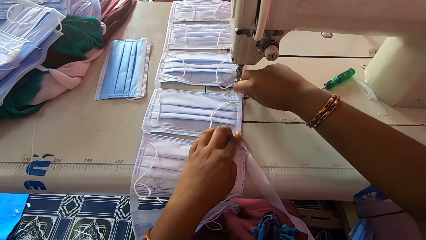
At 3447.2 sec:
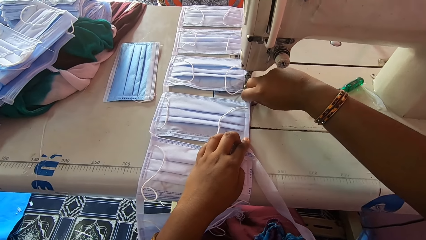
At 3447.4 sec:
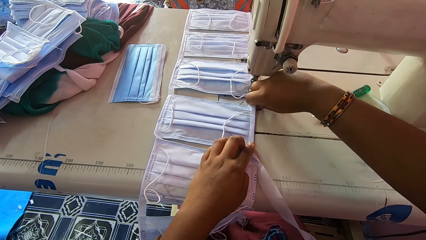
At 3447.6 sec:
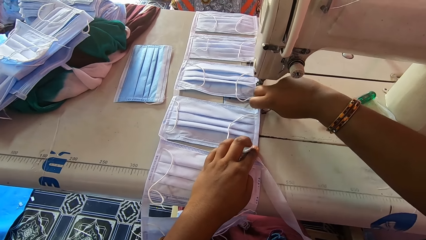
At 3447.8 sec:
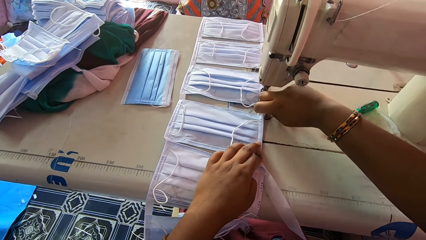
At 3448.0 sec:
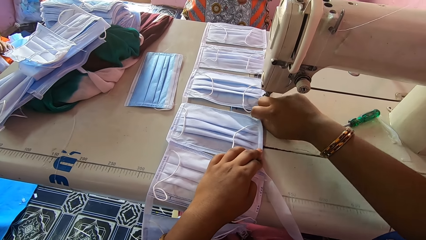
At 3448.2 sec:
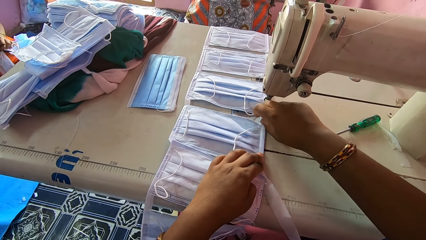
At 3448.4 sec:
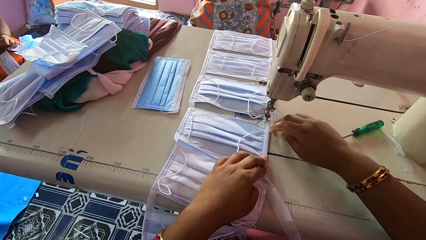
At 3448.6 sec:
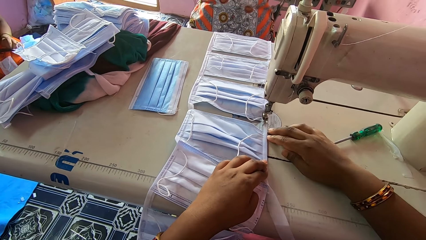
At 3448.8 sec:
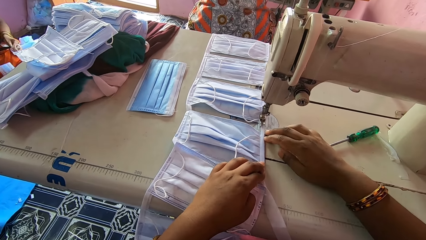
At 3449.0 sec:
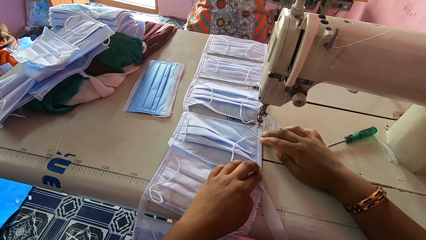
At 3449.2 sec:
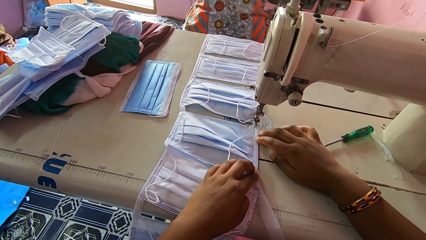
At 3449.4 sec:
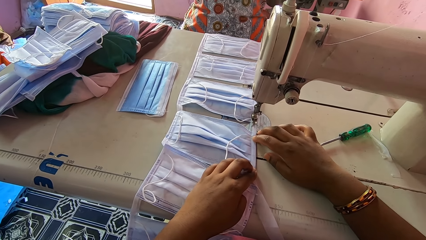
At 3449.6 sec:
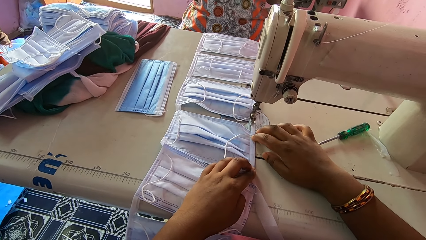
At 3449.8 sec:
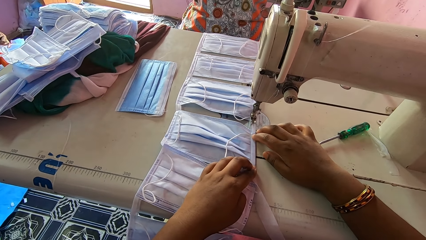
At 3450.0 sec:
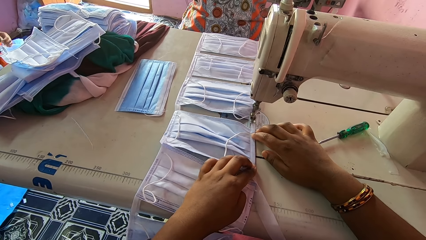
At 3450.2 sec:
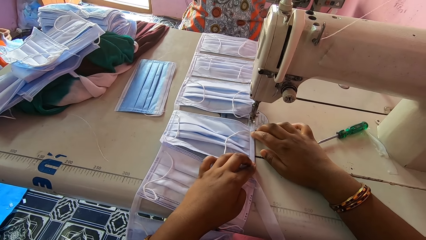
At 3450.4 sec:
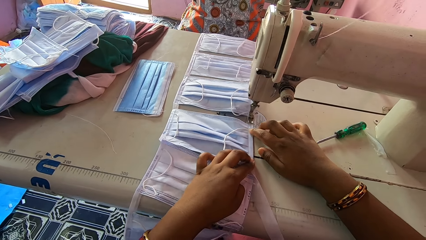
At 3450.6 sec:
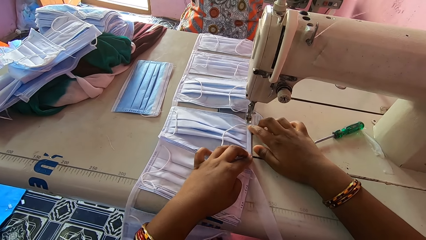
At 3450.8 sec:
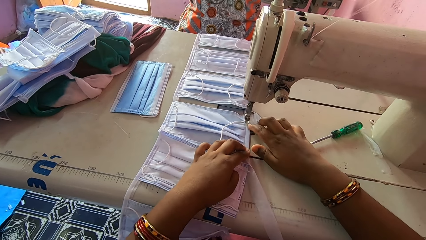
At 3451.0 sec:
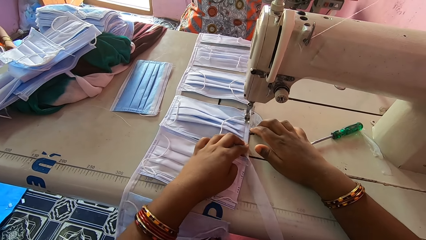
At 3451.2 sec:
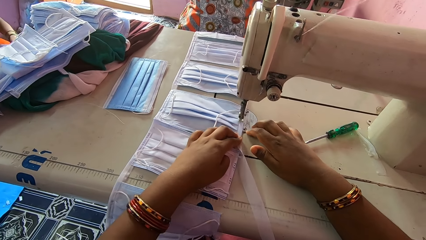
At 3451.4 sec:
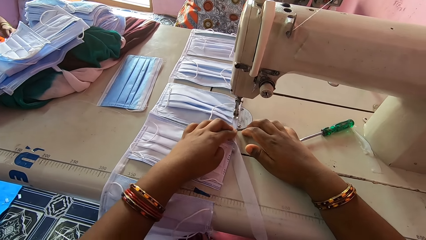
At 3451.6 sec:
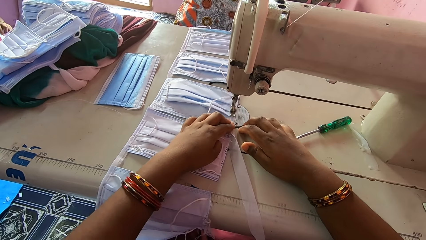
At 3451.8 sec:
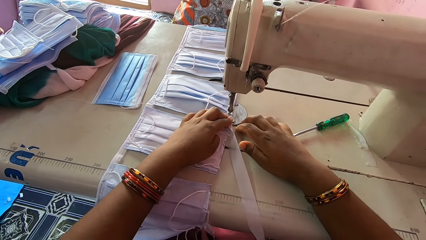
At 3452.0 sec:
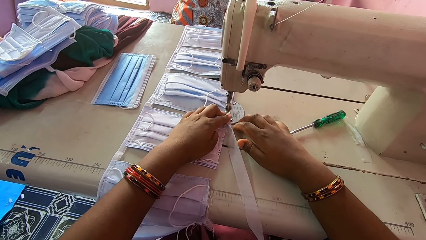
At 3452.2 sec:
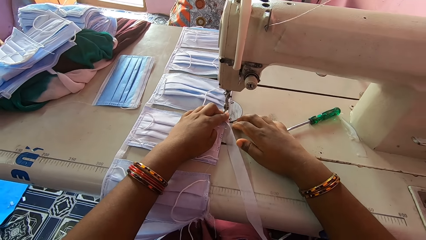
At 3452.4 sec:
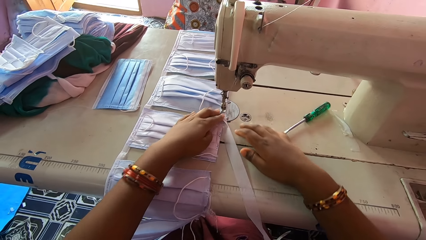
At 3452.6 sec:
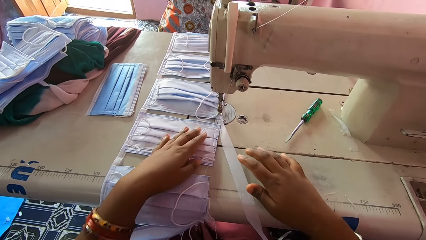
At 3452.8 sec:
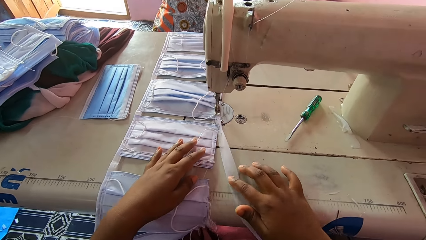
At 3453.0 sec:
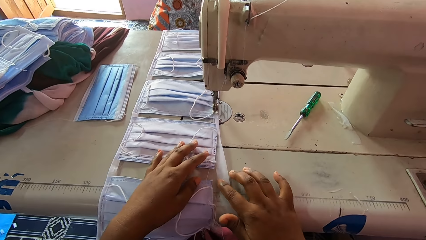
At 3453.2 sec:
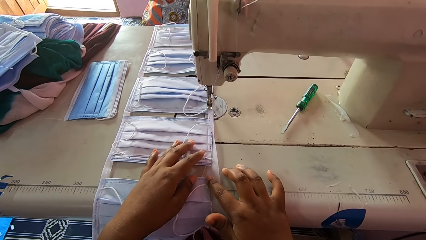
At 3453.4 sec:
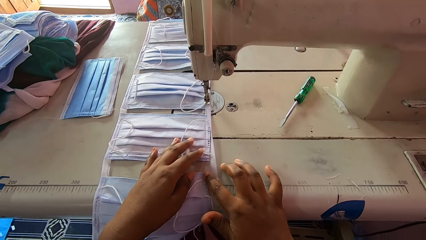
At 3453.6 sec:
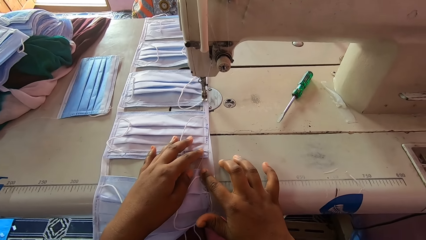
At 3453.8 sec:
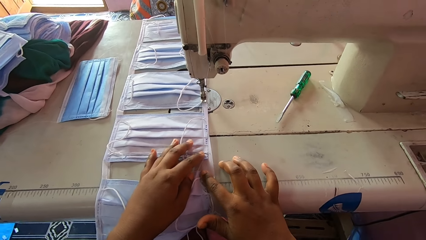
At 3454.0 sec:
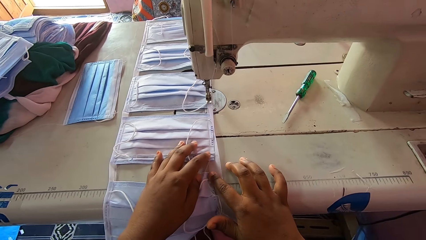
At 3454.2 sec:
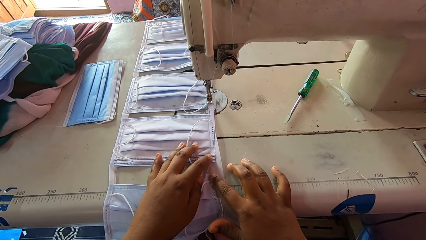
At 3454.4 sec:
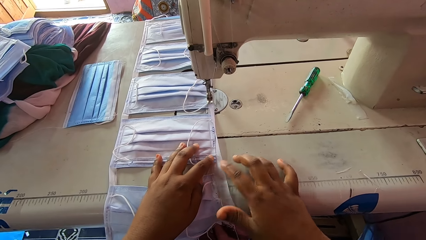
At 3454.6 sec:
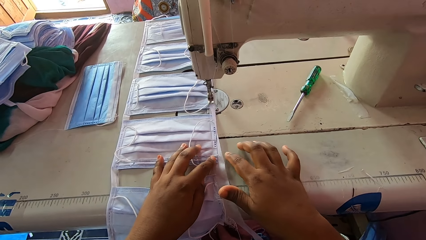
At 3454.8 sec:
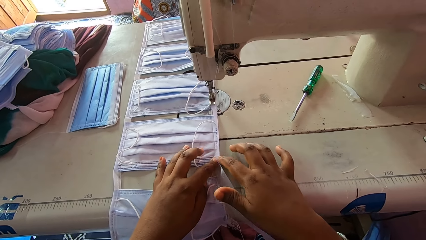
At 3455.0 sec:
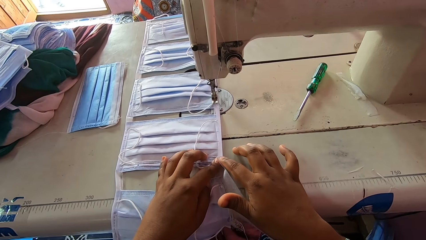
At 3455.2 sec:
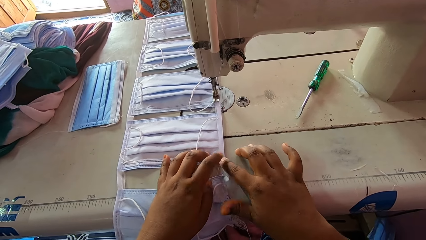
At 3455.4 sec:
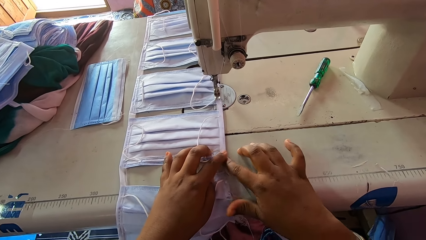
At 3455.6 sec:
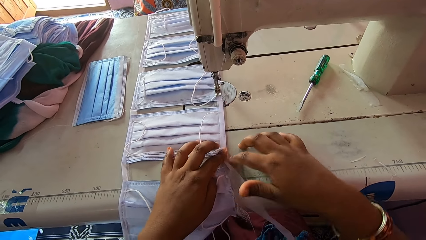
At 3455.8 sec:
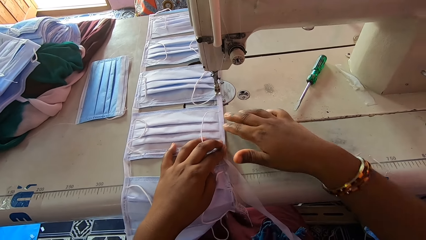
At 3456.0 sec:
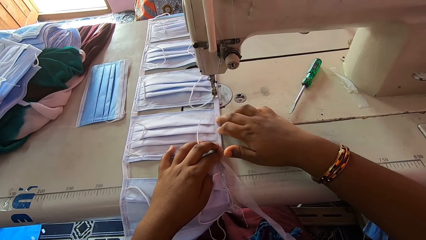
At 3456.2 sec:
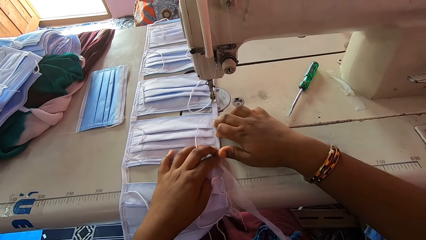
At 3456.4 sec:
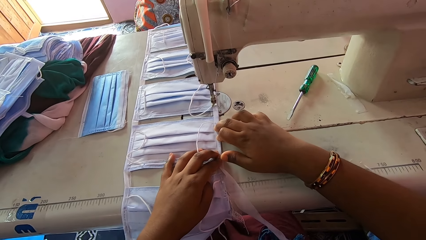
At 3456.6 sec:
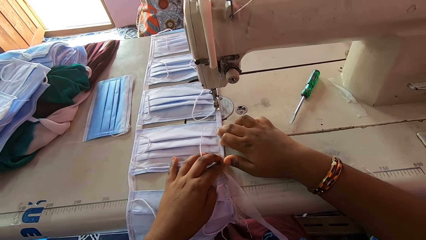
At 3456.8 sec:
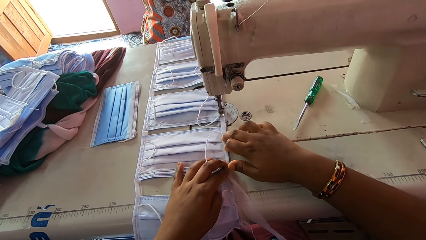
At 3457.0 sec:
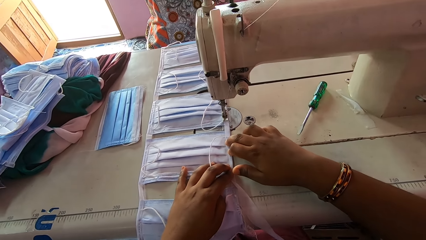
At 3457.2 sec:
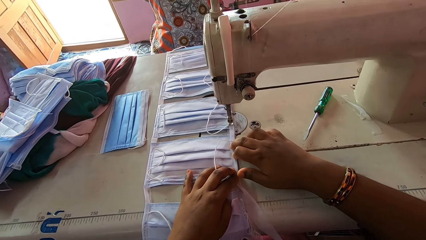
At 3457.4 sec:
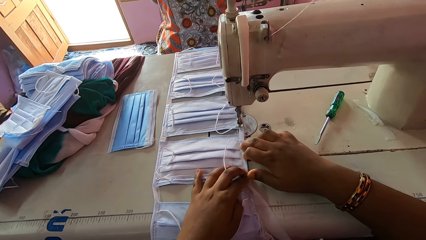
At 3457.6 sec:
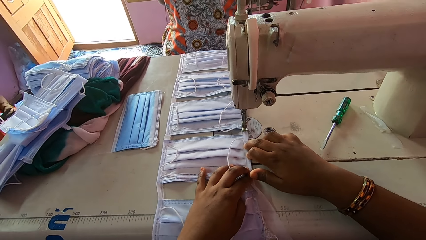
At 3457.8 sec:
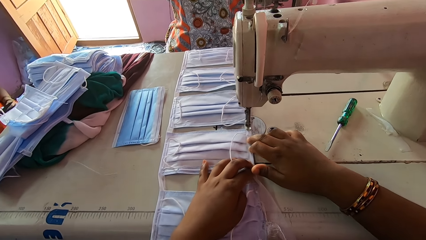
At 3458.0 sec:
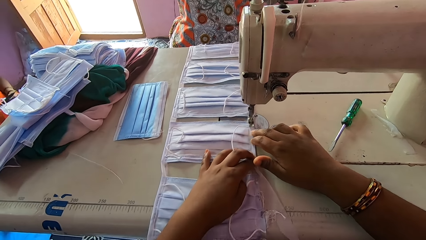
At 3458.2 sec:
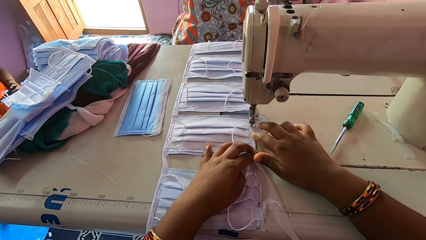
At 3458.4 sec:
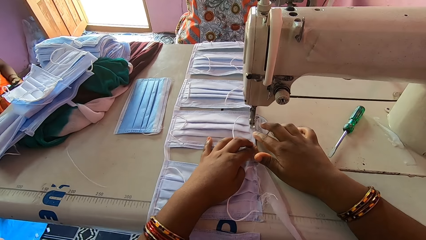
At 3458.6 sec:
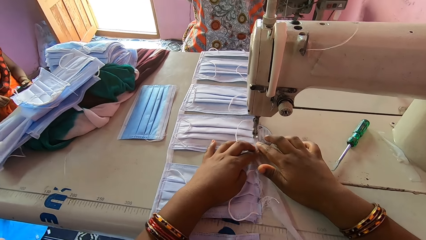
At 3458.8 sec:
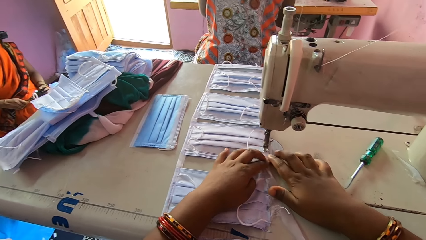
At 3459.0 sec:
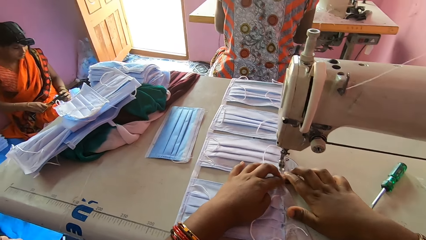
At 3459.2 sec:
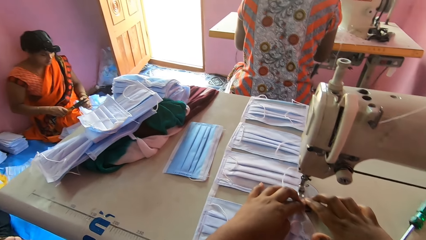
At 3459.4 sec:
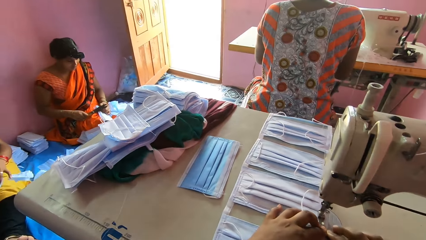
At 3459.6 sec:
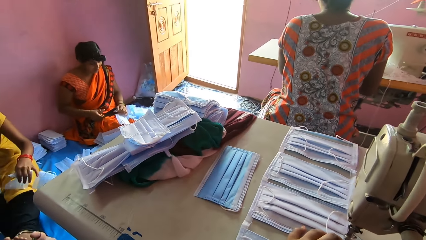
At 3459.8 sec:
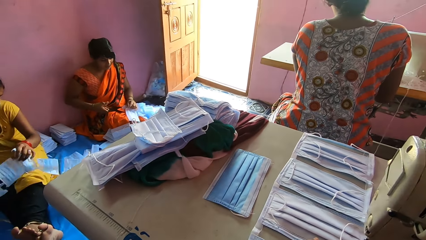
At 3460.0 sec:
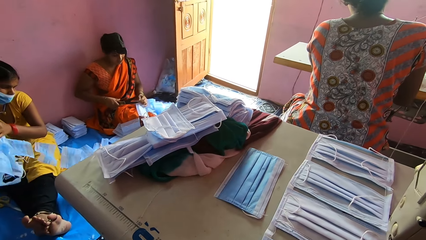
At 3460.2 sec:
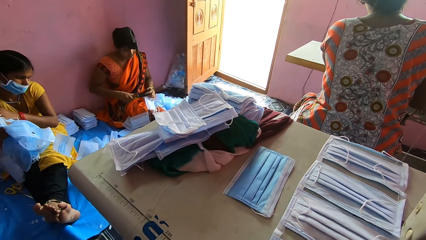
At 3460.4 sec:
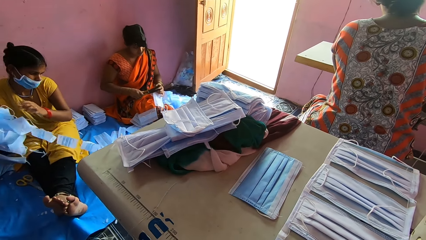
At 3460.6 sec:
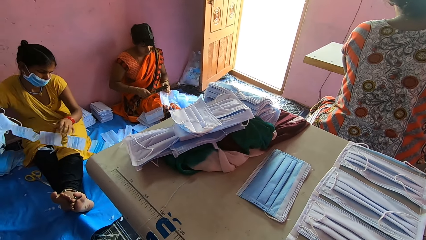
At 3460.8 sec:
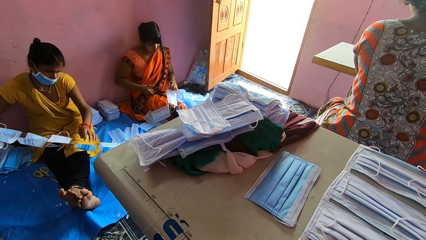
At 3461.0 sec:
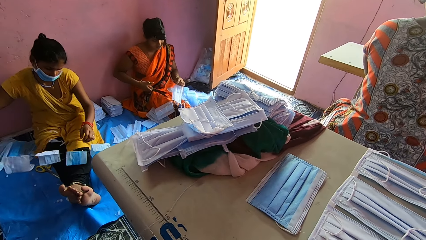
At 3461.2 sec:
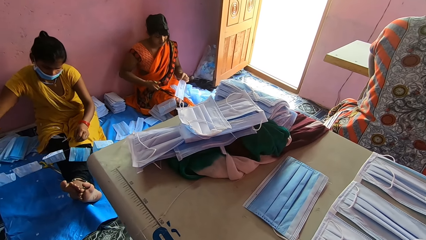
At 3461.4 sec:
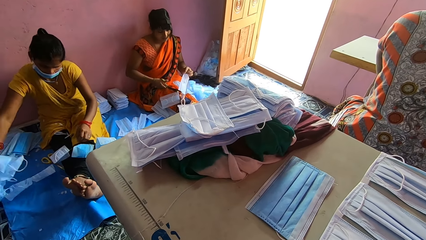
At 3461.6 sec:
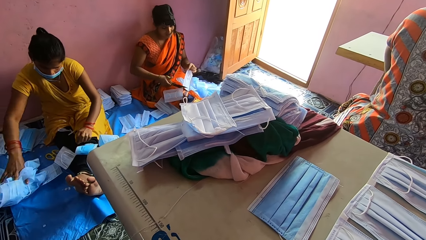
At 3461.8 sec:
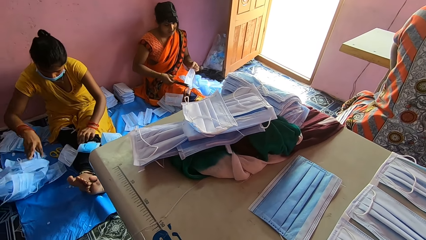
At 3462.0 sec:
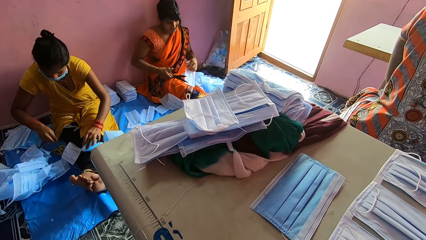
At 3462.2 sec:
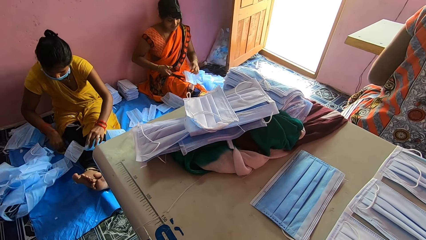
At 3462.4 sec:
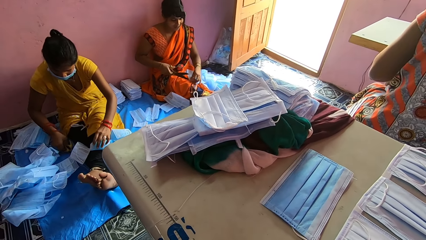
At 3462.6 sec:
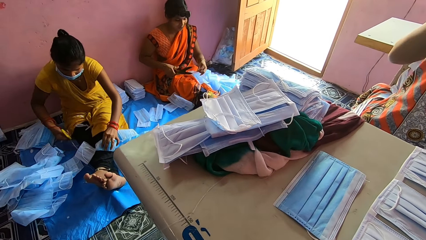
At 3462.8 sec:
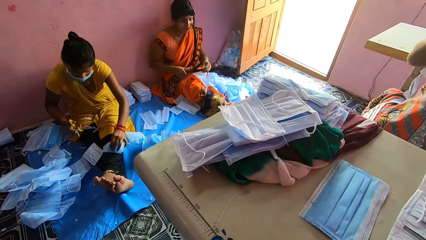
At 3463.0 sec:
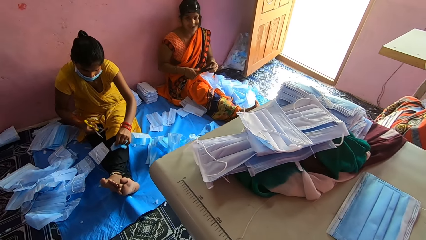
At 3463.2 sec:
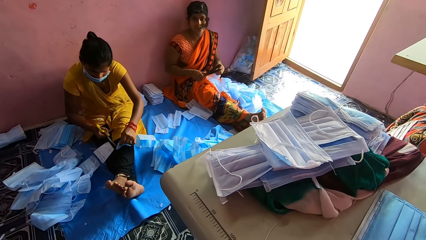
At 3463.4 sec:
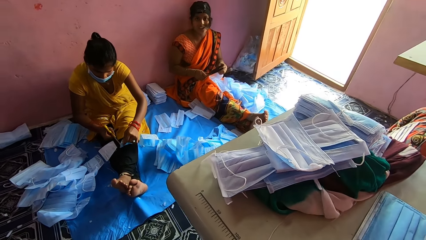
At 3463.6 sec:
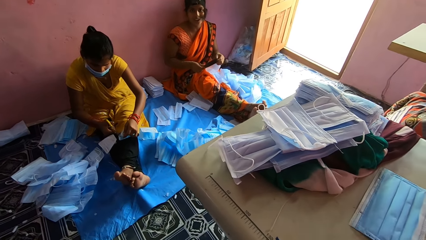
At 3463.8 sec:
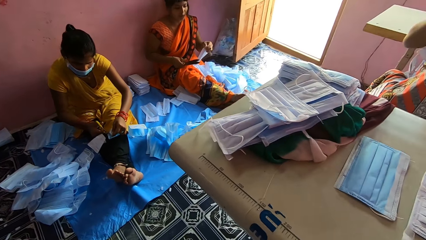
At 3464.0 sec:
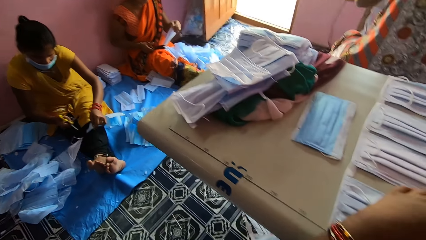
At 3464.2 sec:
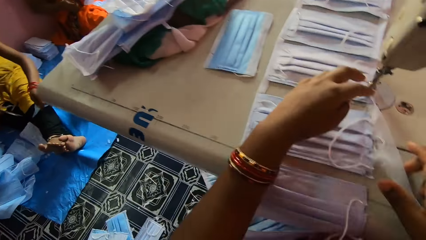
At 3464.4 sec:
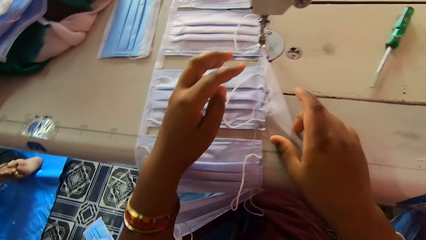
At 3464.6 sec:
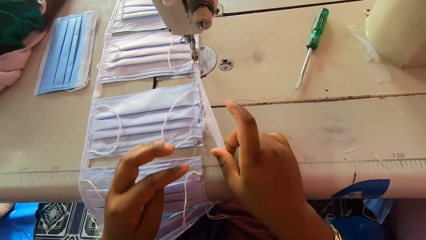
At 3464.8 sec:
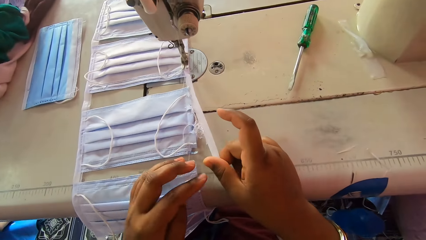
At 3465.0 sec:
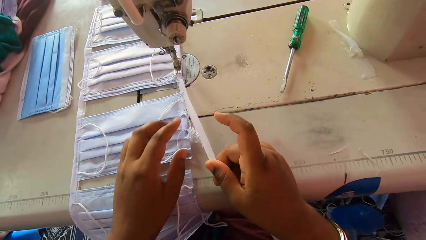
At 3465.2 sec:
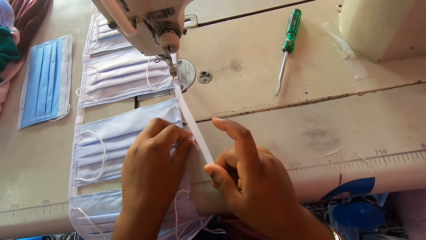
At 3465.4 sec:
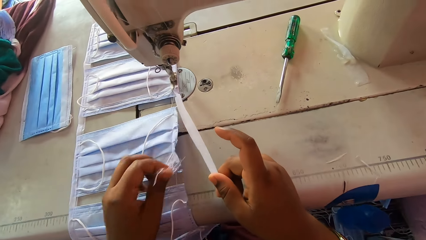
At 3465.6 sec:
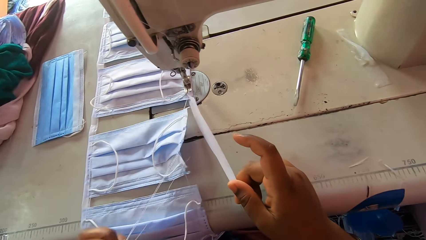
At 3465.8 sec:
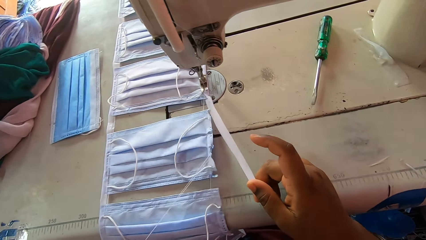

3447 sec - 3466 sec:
The camera wearer holds the masks with both hands. They sew the piece of cloth mask with a sewing machine. They align the mask with both hands. They talk to a person. They sew the masks with the sewing machine. A lady cuts the pieces of masks with a pair of scissors. The camera wearer looks at the person. Another lady cuts the pieces of mask with a pair of scissors. The camera wearer looks at another person.
